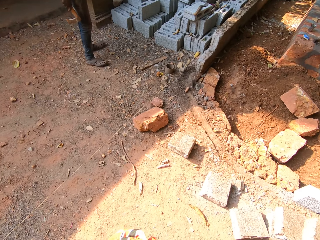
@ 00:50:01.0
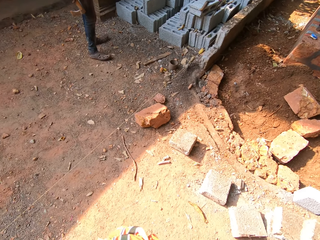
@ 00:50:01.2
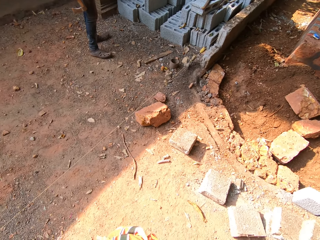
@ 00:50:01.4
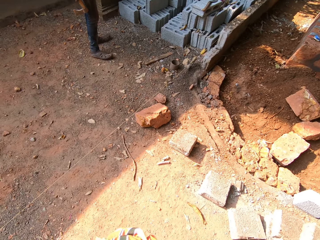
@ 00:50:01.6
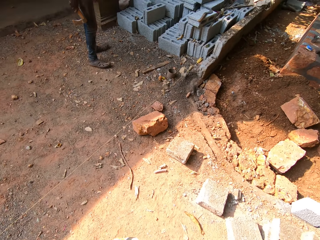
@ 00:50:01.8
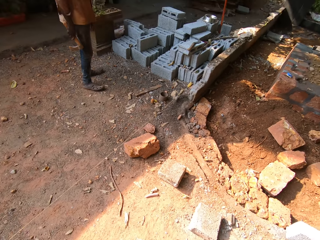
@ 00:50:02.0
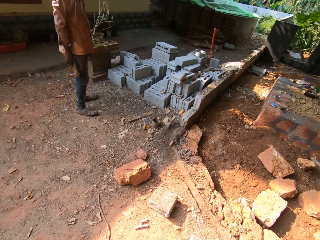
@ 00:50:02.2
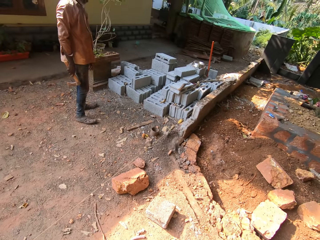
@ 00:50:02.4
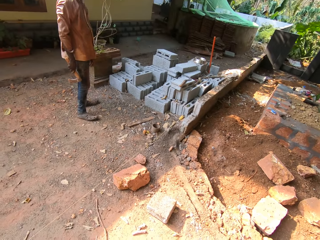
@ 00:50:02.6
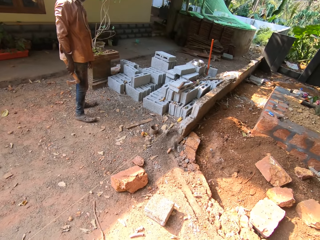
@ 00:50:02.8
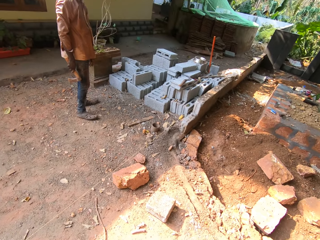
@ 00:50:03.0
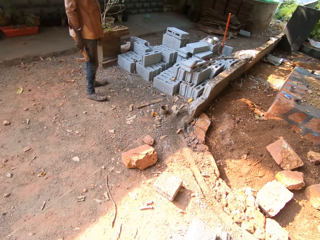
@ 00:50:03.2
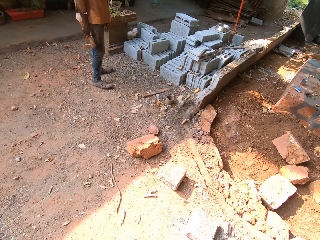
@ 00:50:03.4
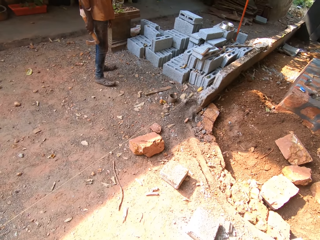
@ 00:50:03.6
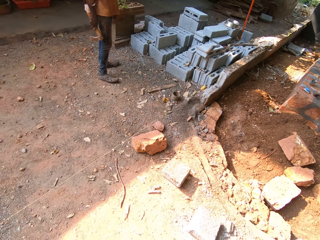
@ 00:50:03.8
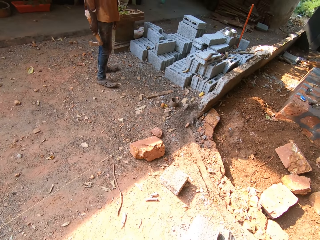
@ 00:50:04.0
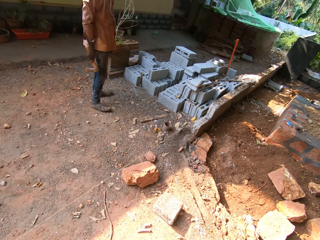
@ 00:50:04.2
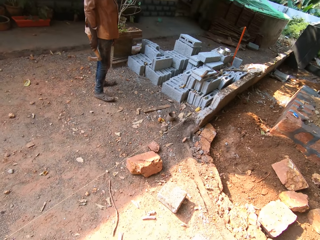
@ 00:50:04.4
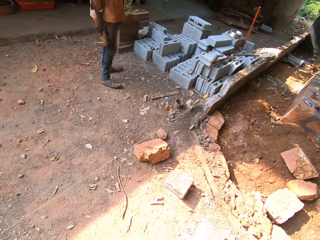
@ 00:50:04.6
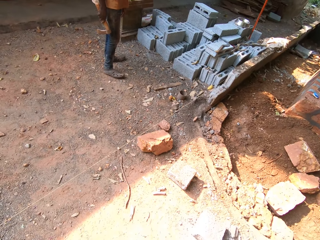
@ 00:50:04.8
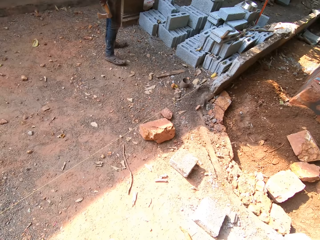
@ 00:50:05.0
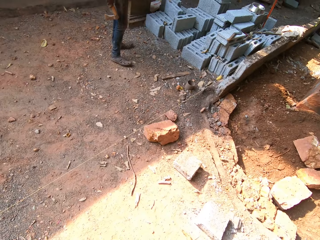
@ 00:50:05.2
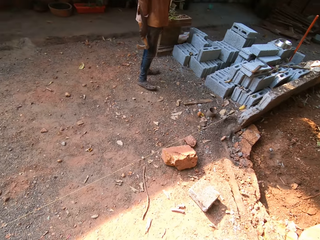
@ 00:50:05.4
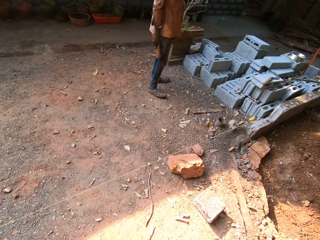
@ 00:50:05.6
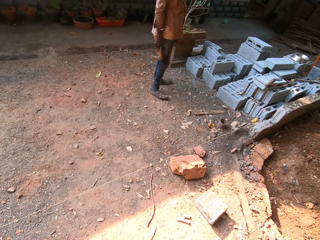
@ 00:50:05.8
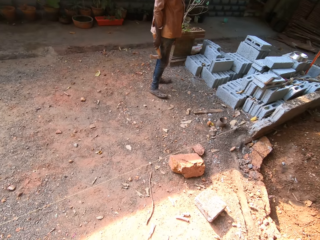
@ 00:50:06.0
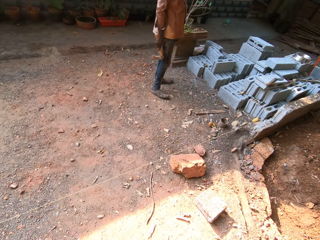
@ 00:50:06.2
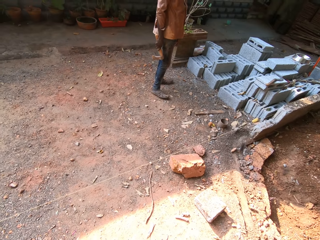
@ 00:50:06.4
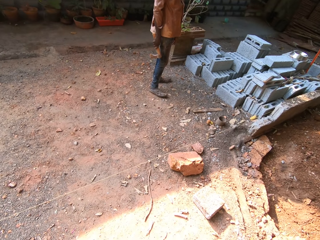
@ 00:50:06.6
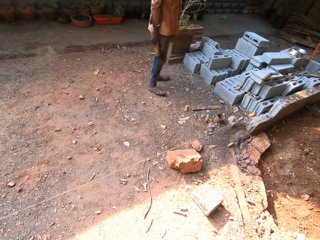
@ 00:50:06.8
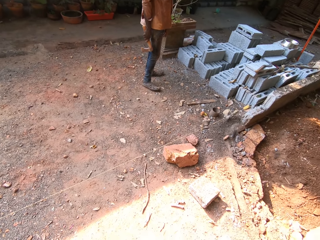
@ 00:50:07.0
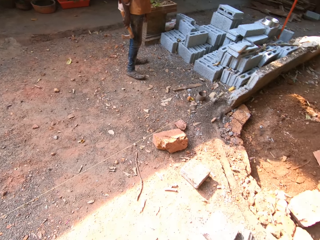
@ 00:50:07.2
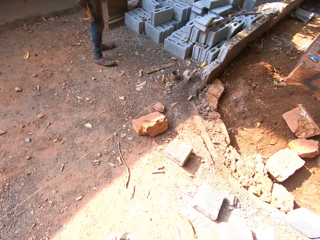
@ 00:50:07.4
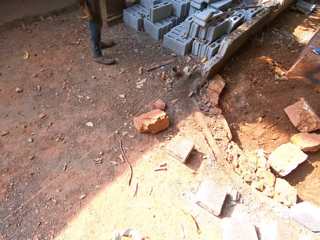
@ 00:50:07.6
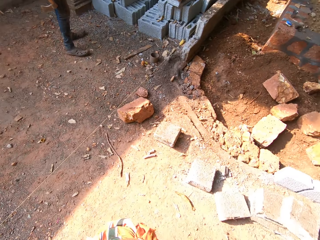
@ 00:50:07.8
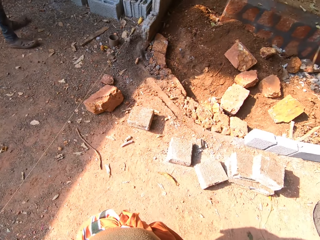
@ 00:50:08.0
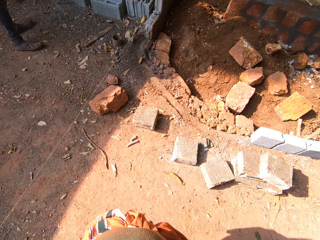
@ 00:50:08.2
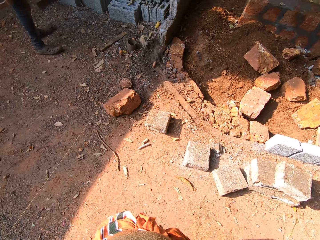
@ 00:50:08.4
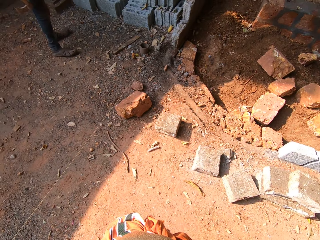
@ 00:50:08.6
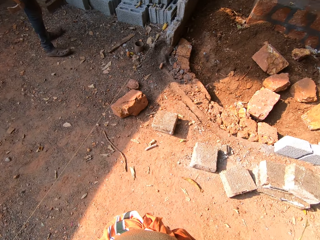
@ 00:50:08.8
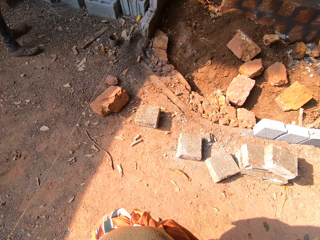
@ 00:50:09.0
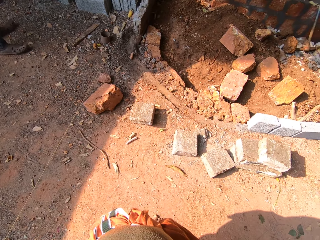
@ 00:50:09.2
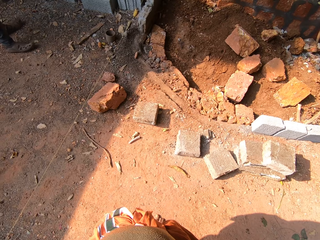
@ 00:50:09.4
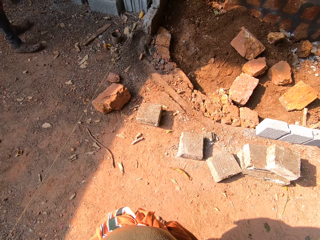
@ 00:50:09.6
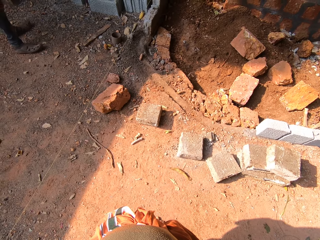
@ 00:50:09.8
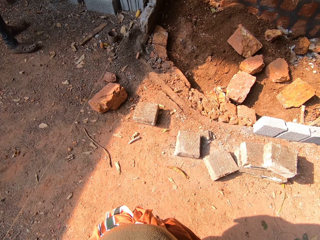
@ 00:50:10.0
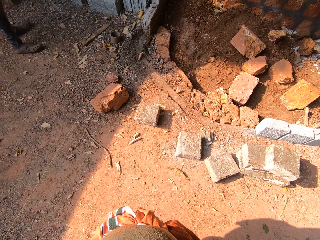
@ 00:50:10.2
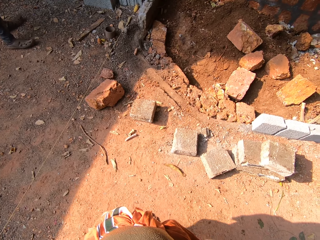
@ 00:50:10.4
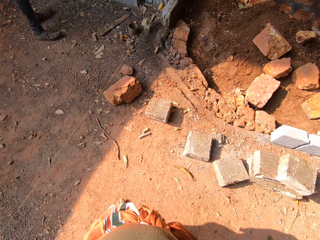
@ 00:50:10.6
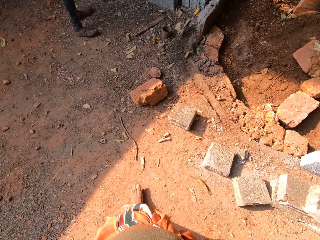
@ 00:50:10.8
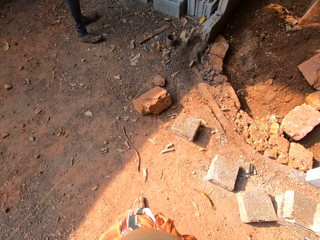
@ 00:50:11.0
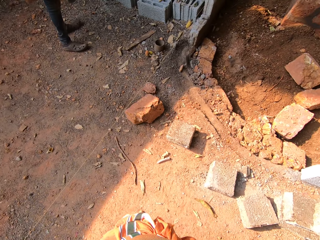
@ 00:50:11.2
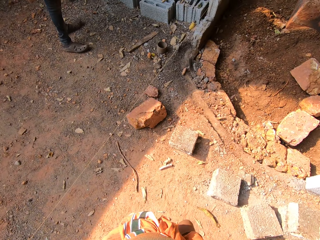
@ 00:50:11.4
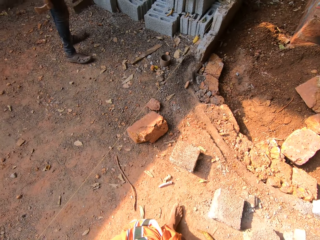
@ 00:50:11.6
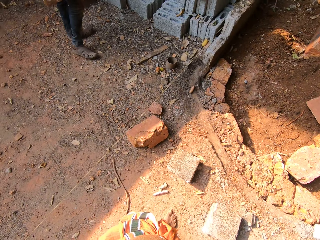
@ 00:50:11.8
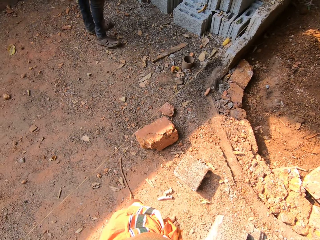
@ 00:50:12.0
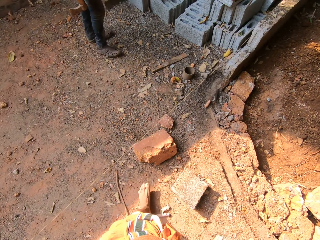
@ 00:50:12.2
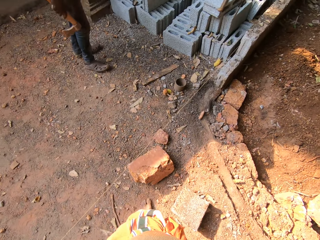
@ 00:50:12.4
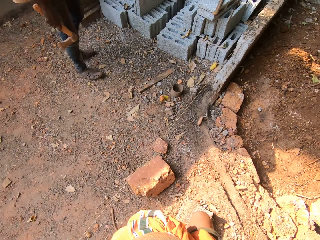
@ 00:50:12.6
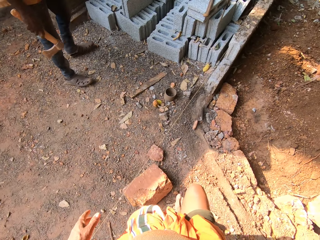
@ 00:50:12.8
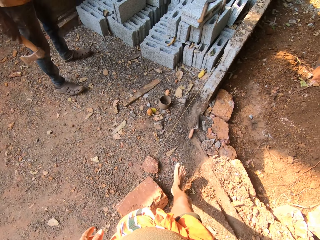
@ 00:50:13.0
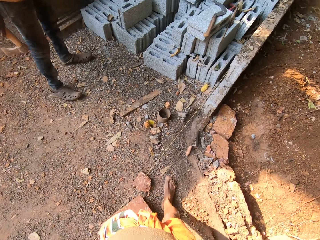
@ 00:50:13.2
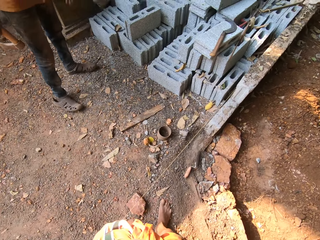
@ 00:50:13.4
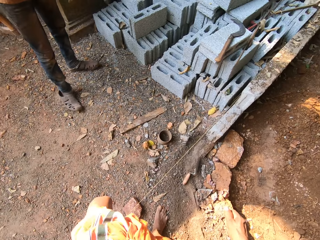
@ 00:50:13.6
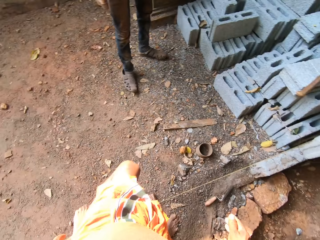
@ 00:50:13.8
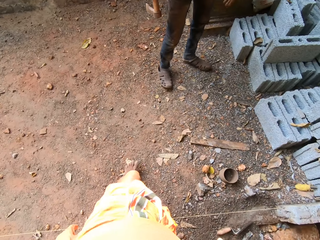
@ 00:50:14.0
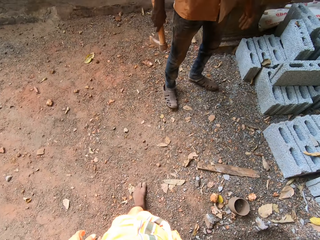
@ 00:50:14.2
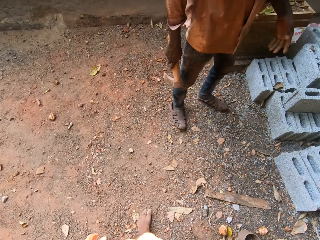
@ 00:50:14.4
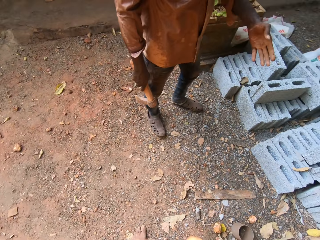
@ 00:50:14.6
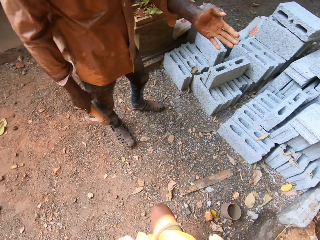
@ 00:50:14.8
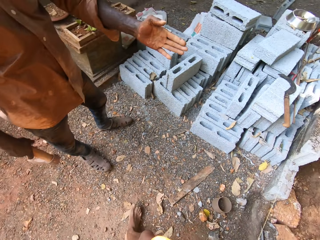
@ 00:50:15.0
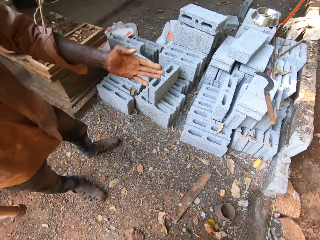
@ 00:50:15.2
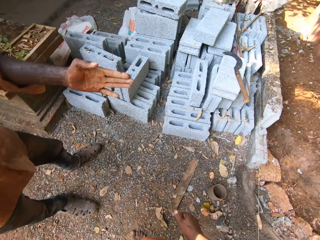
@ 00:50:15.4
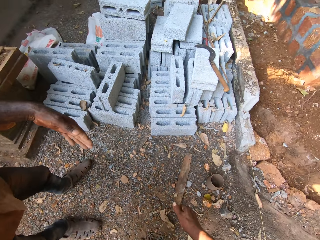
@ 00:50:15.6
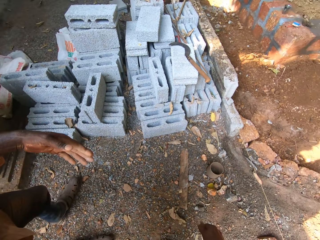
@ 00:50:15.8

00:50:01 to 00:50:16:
The camera wearer walks on a construction site.

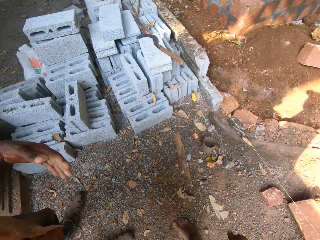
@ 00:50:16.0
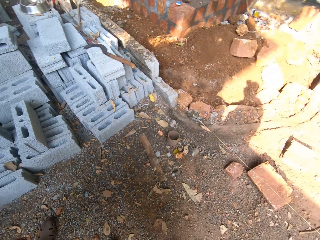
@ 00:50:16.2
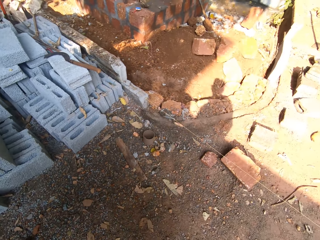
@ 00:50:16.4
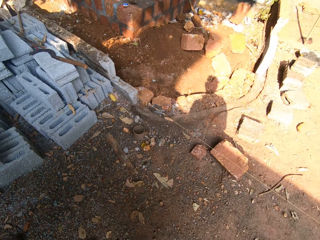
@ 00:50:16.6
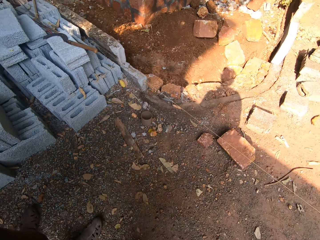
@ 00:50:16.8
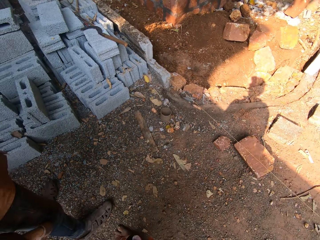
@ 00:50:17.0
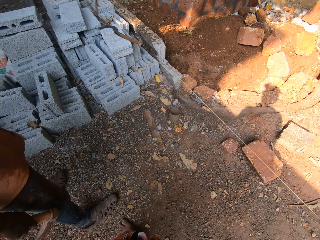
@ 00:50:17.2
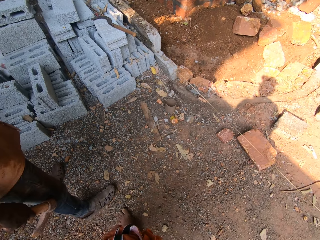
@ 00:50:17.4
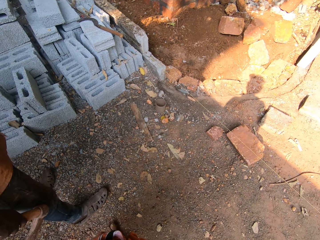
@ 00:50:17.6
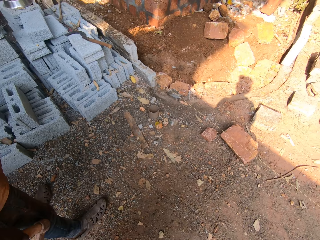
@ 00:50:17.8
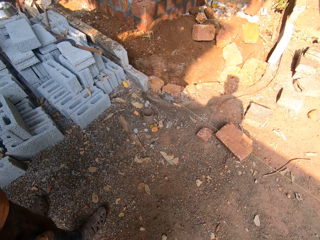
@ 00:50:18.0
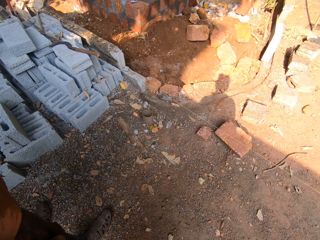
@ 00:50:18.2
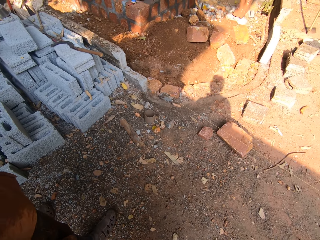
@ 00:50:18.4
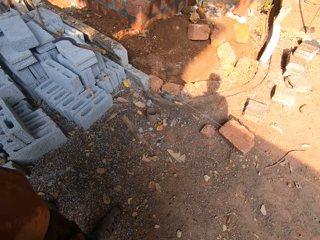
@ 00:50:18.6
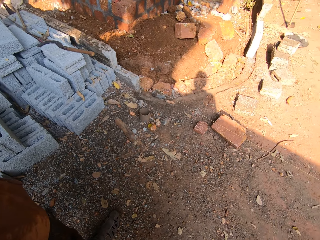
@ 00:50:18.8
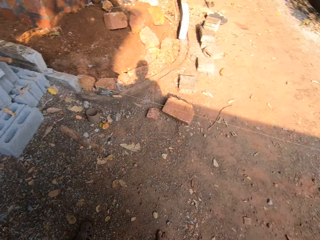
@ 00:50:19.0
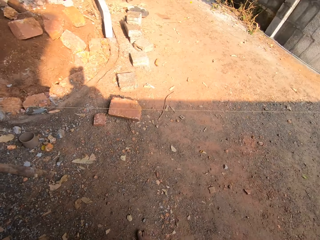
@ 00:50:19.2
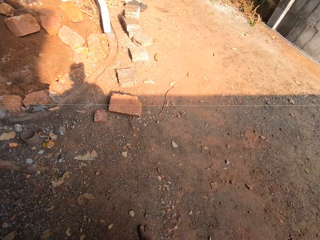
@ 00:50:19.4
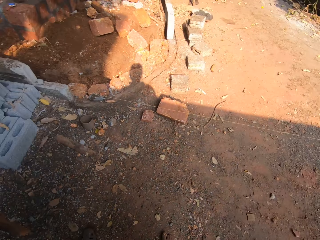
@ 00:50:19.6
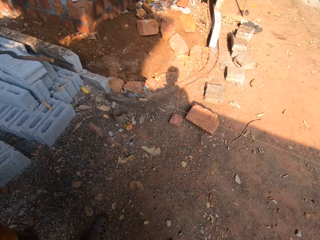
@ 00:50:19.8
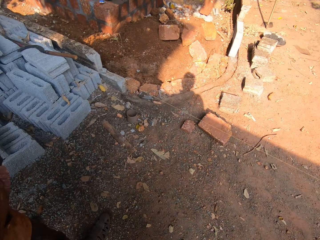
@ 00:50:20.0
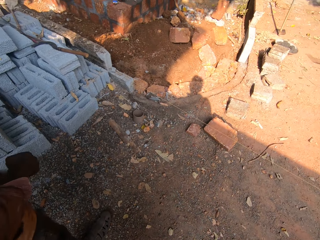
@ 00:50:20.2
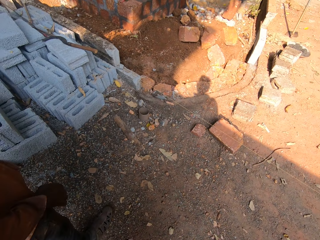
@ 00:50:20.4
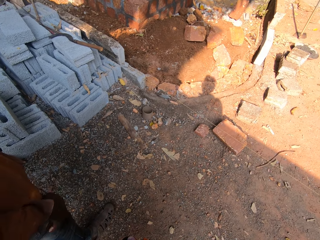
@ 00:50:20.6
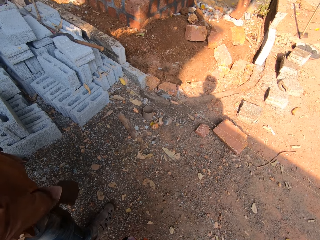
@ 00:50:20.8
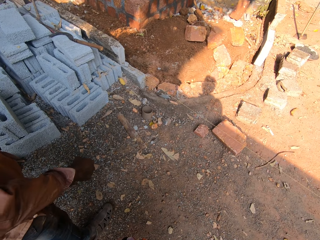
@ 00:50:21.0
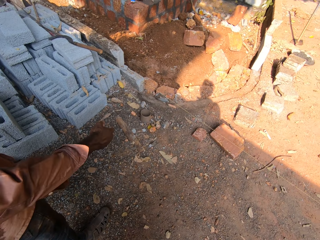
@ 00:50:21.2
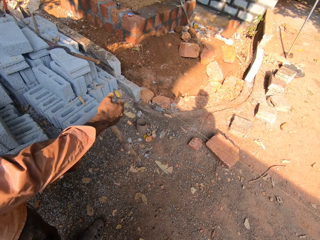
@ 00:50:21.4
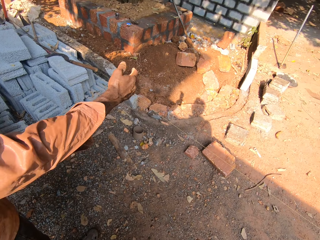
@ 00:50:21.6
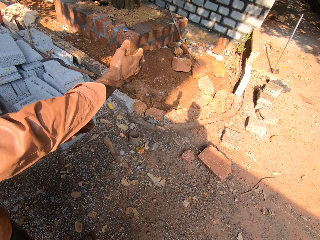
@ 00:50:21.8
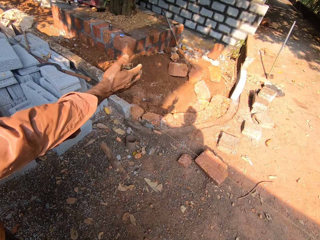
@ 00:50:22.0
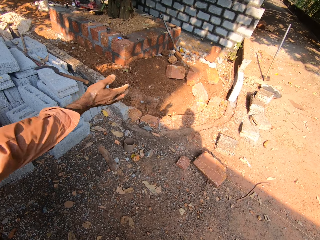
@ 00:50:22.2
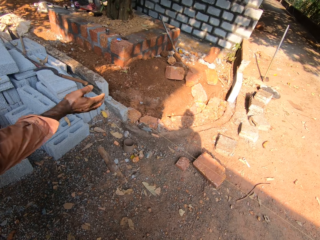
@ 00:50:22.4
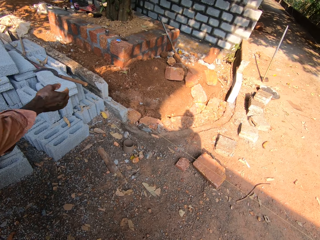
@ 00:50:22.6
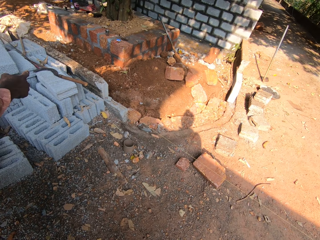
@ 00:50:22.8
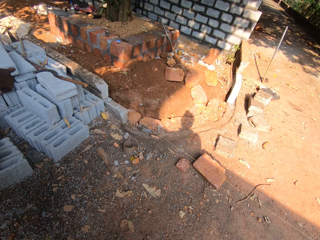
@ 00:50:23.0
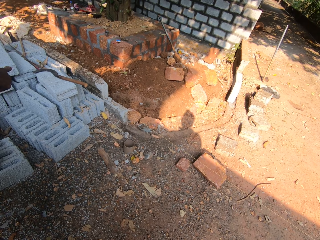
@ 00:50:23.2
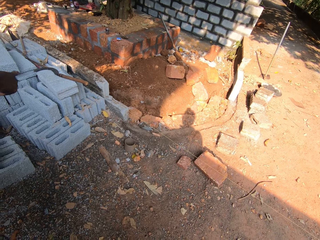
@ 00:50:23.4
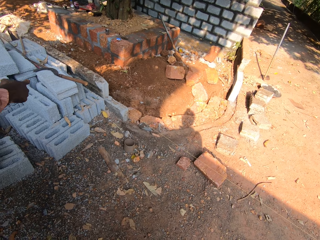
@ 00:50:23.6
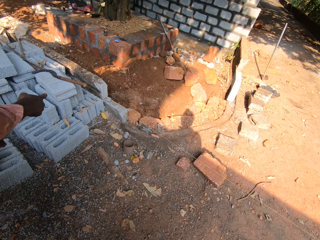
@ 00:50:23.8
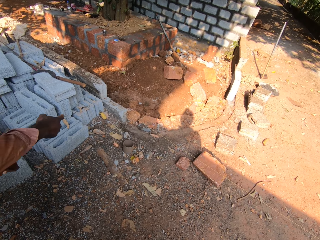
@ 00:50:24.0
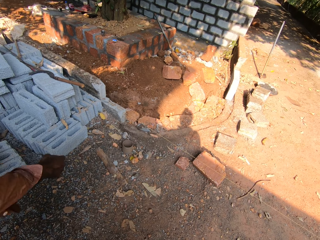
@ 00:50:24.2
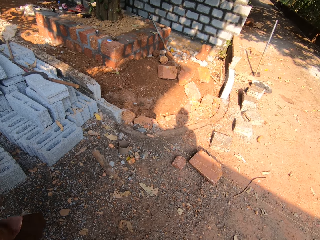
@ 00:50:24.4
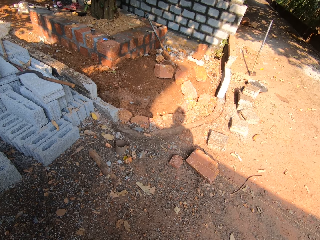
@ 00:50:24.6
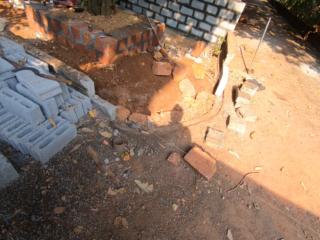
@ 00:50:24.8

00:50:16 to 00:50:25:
A man flaps the hand.
